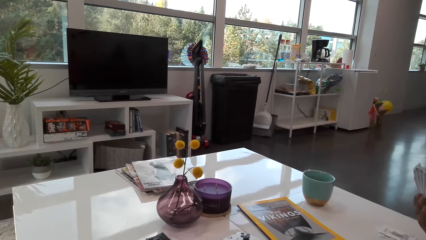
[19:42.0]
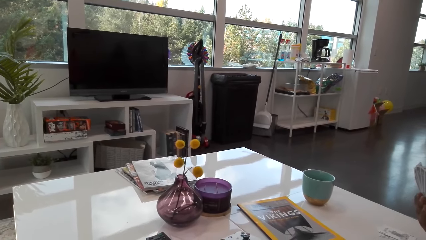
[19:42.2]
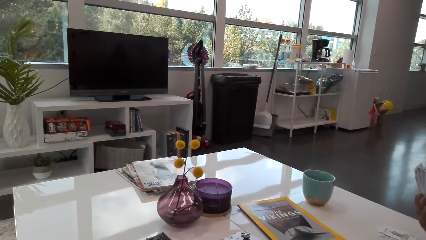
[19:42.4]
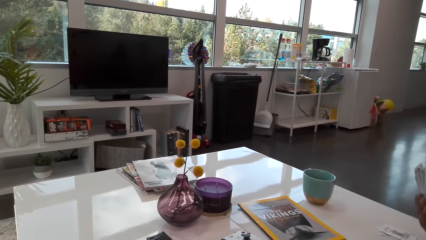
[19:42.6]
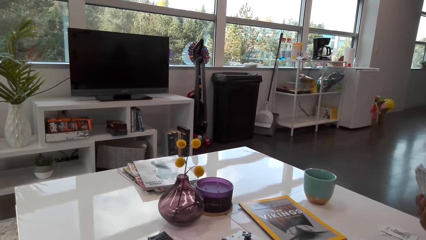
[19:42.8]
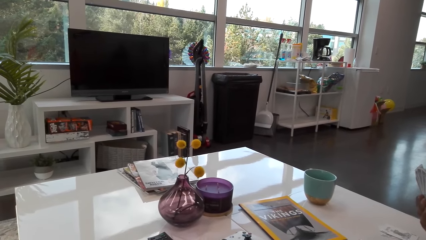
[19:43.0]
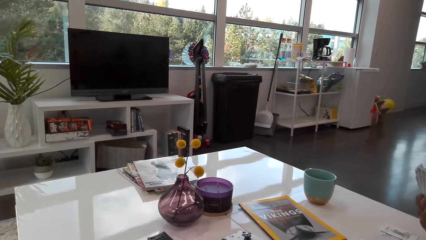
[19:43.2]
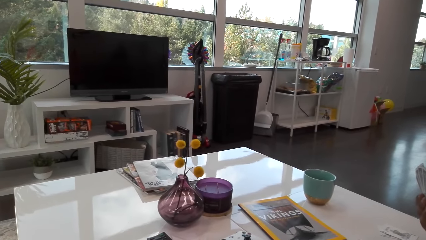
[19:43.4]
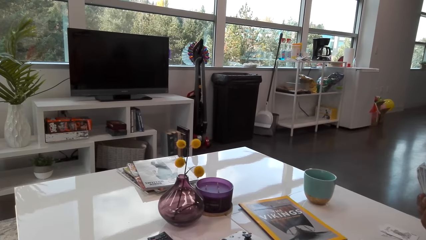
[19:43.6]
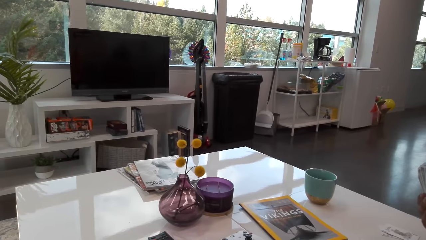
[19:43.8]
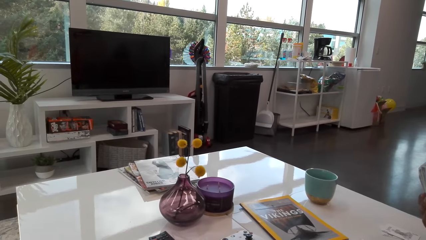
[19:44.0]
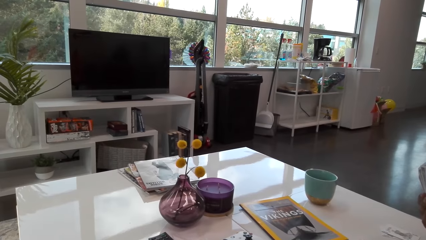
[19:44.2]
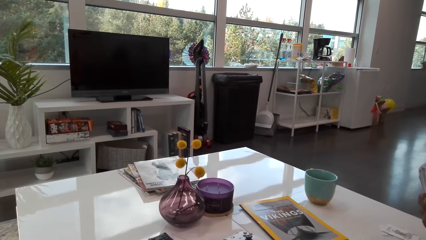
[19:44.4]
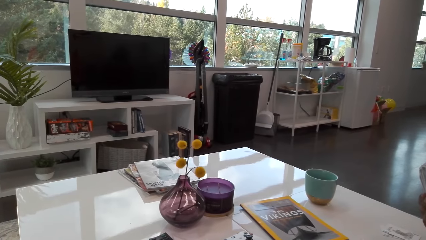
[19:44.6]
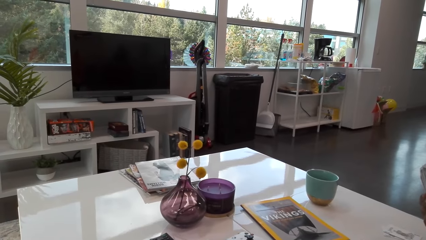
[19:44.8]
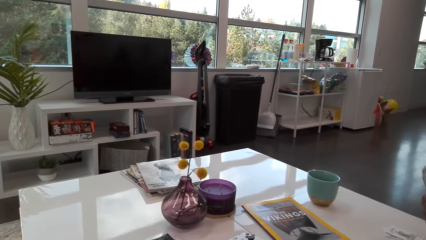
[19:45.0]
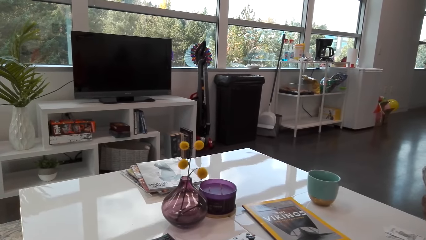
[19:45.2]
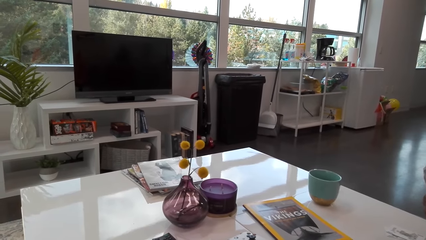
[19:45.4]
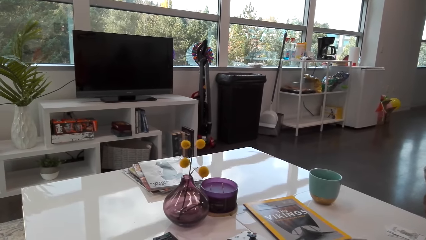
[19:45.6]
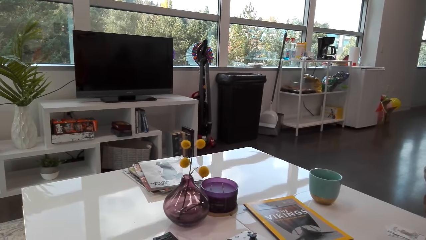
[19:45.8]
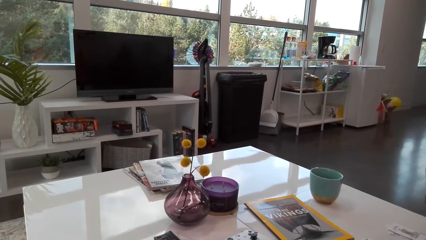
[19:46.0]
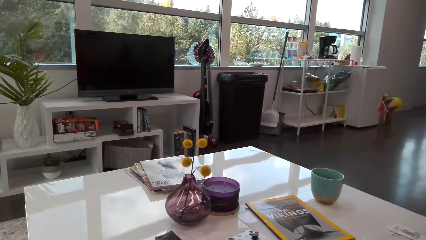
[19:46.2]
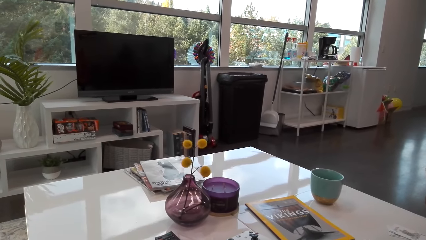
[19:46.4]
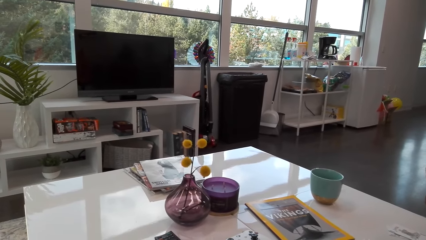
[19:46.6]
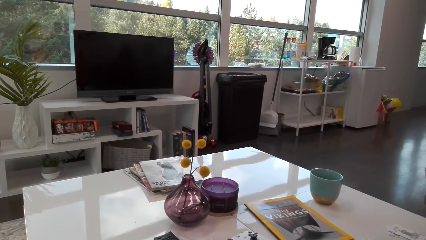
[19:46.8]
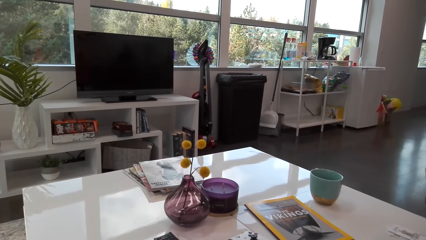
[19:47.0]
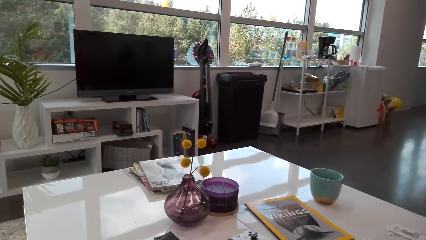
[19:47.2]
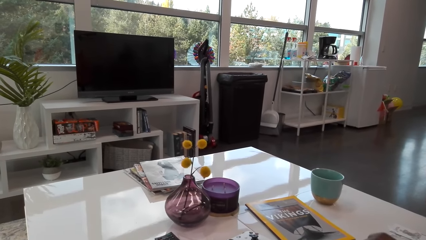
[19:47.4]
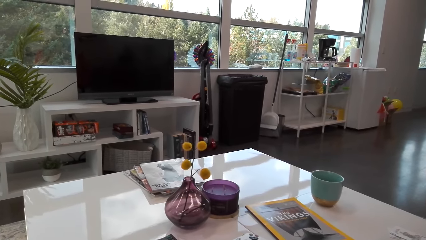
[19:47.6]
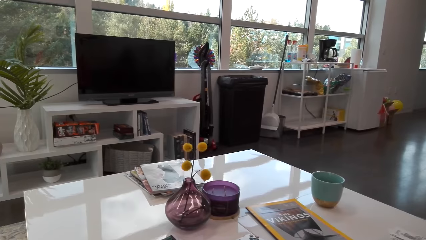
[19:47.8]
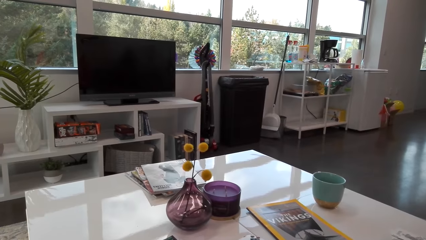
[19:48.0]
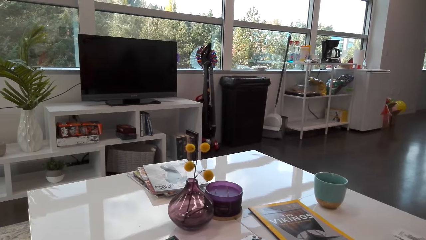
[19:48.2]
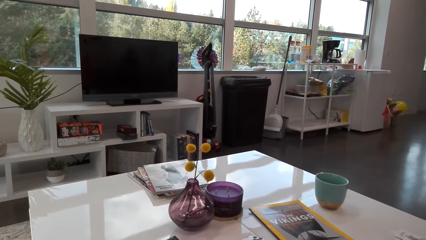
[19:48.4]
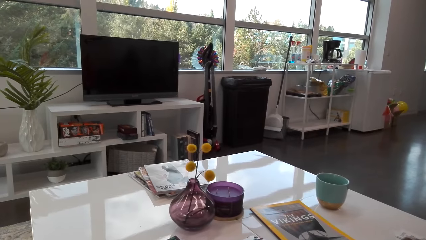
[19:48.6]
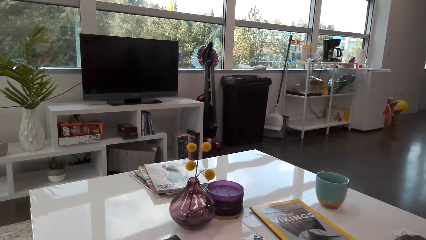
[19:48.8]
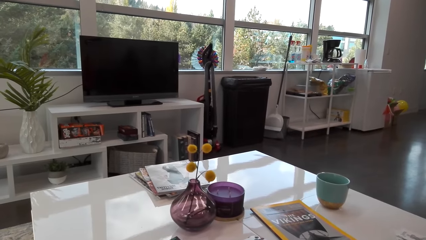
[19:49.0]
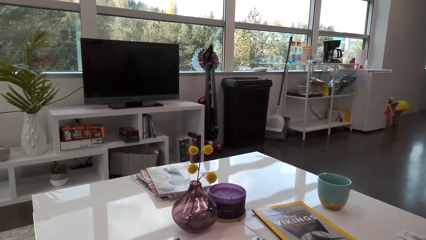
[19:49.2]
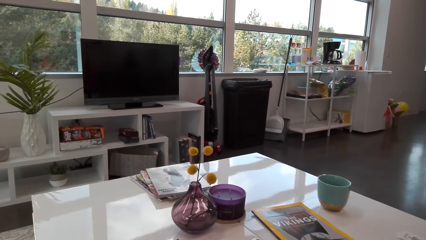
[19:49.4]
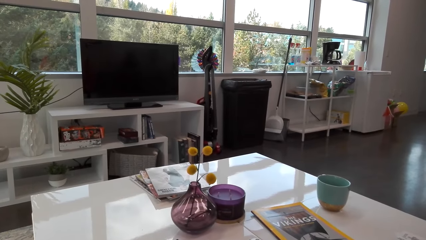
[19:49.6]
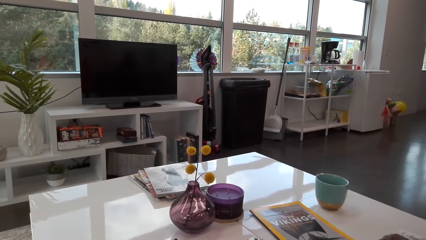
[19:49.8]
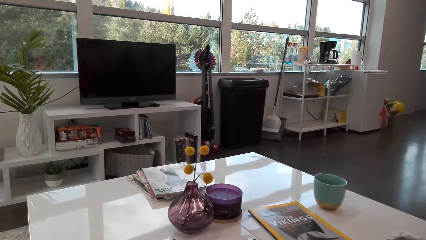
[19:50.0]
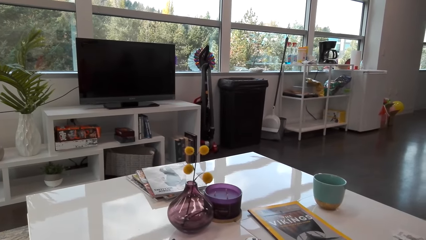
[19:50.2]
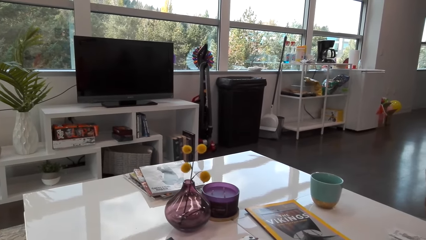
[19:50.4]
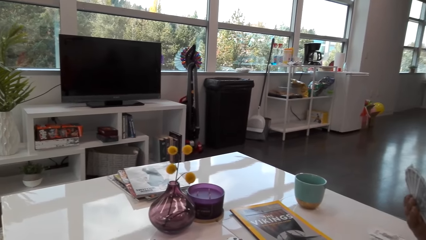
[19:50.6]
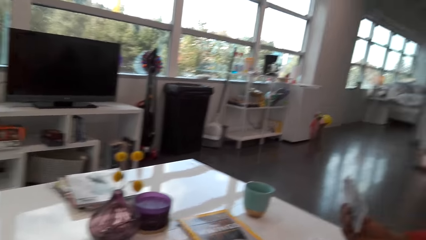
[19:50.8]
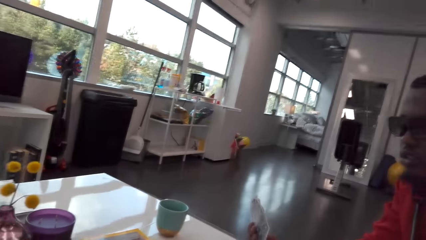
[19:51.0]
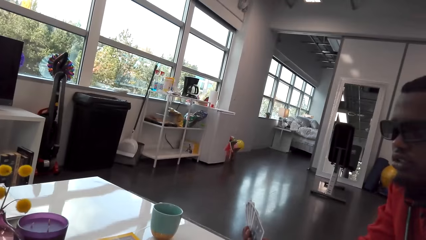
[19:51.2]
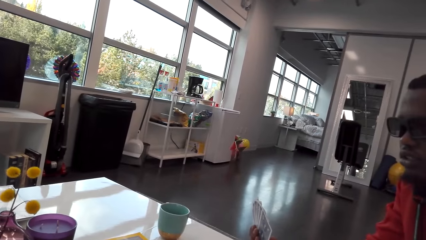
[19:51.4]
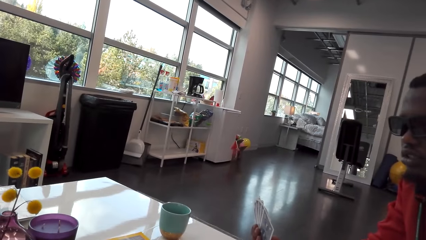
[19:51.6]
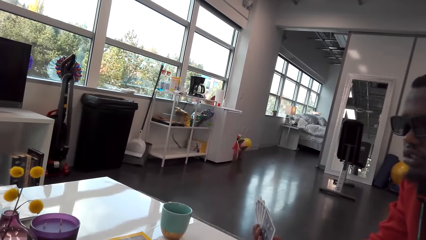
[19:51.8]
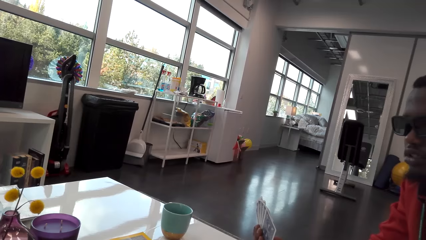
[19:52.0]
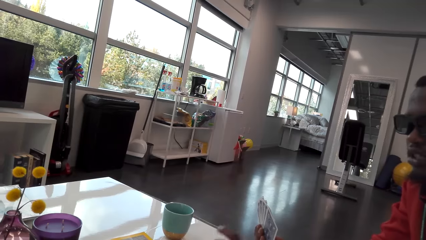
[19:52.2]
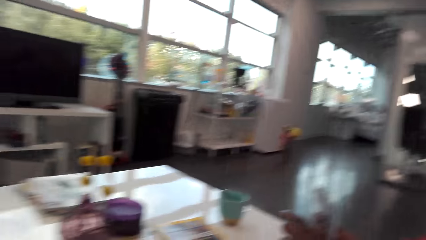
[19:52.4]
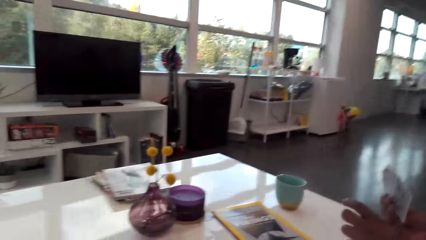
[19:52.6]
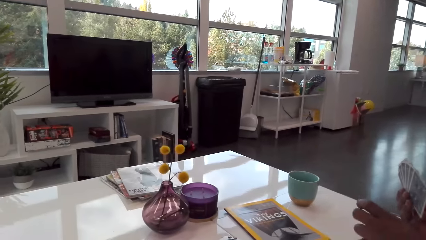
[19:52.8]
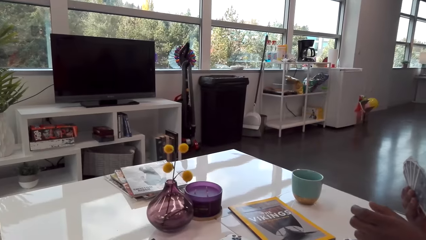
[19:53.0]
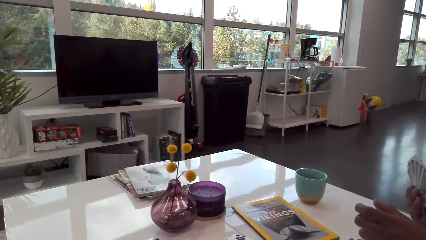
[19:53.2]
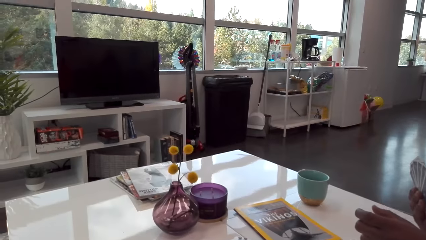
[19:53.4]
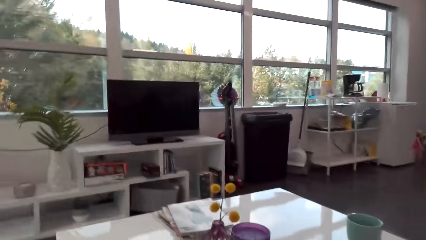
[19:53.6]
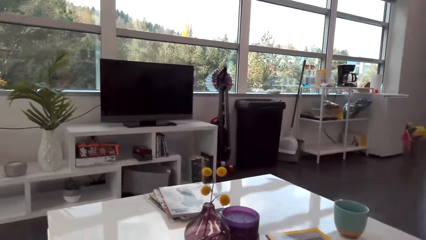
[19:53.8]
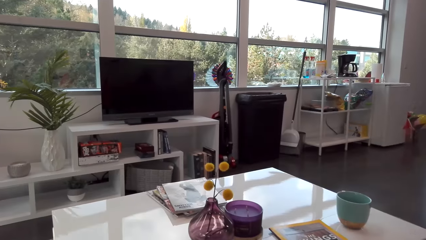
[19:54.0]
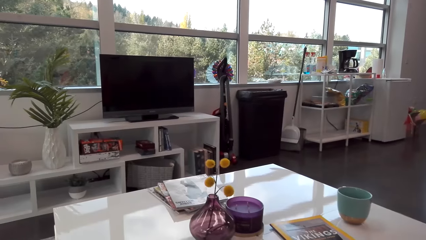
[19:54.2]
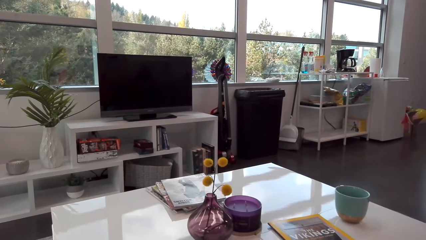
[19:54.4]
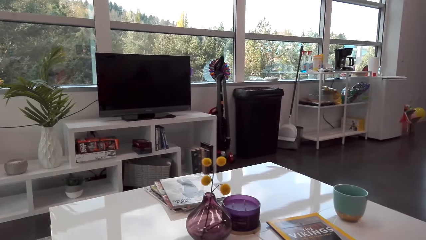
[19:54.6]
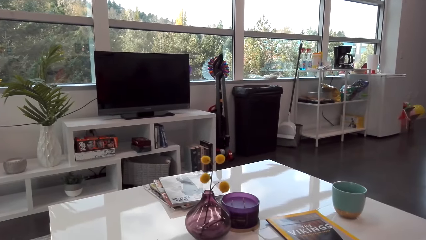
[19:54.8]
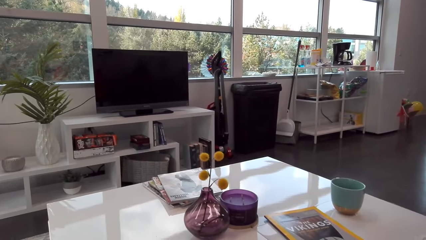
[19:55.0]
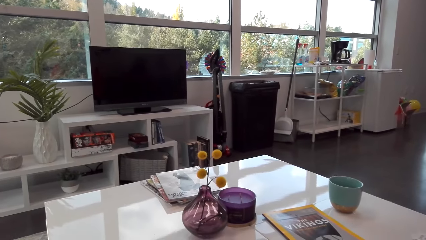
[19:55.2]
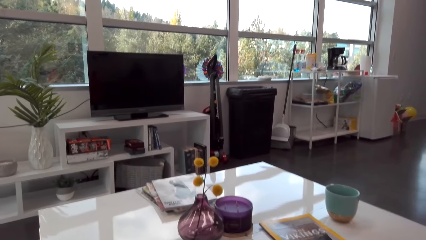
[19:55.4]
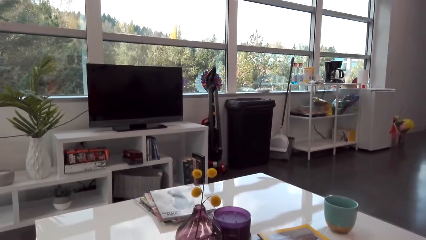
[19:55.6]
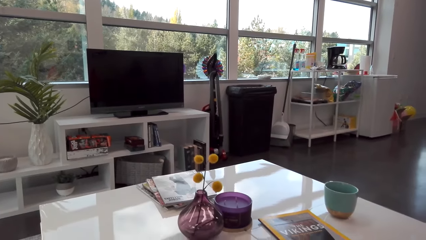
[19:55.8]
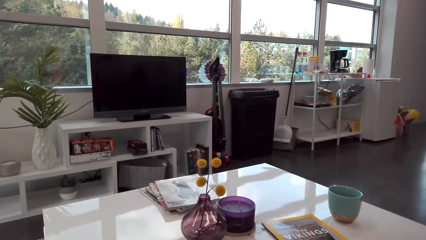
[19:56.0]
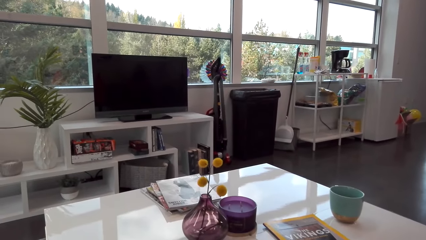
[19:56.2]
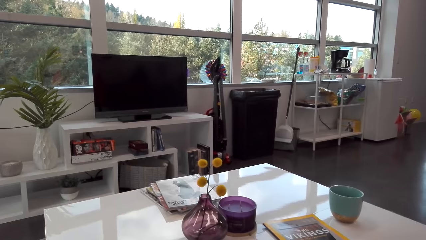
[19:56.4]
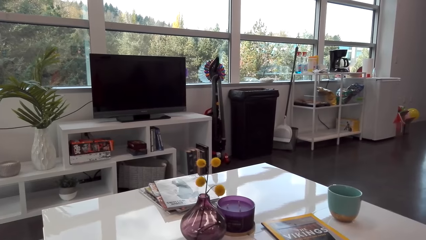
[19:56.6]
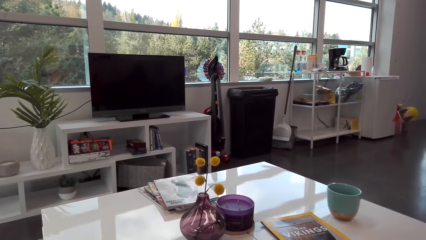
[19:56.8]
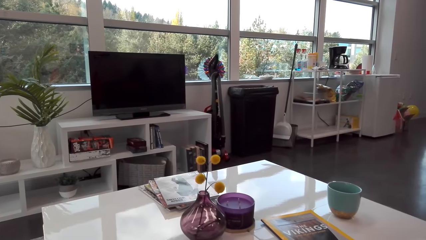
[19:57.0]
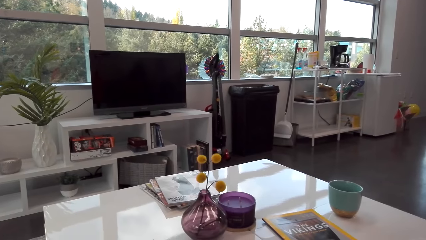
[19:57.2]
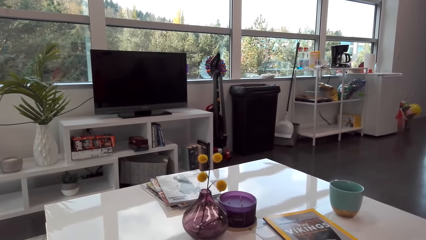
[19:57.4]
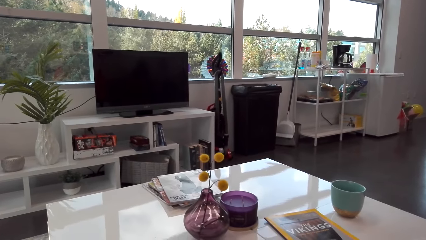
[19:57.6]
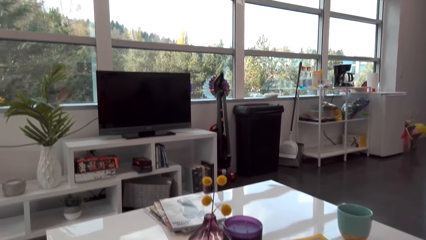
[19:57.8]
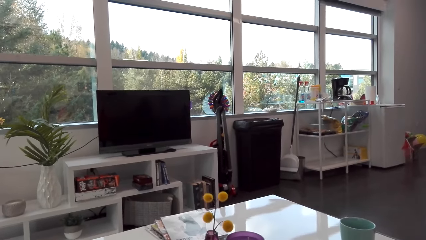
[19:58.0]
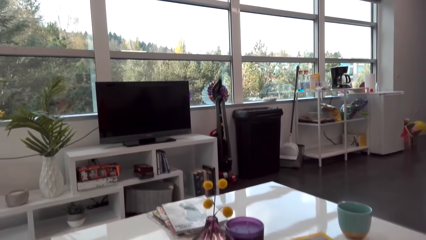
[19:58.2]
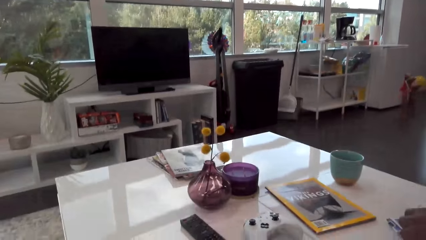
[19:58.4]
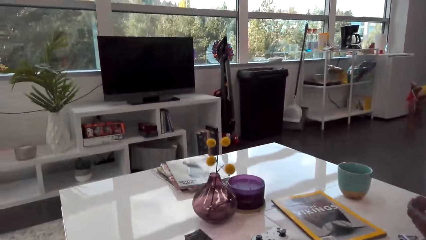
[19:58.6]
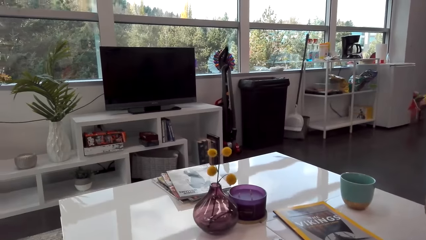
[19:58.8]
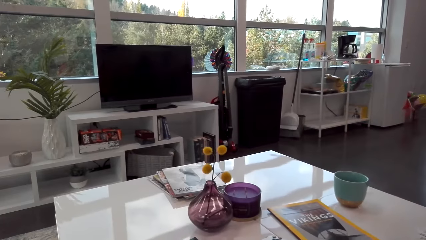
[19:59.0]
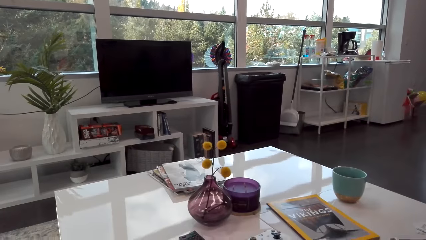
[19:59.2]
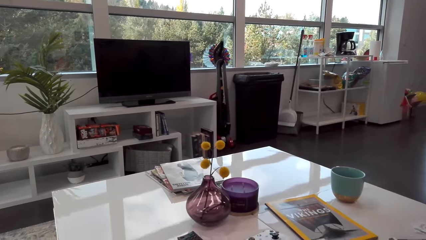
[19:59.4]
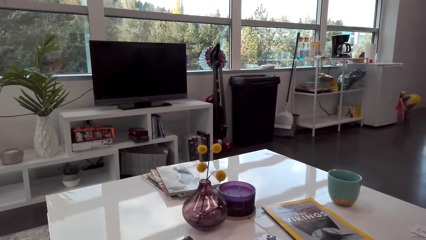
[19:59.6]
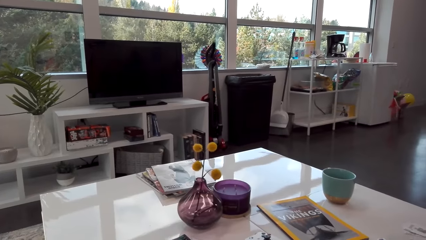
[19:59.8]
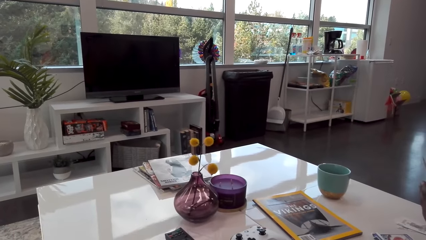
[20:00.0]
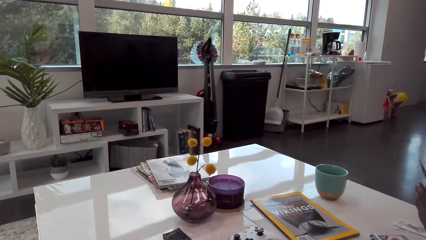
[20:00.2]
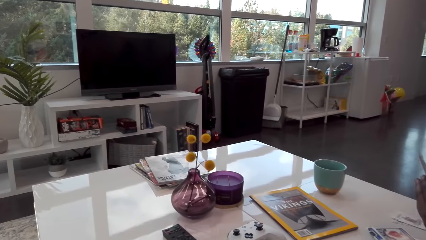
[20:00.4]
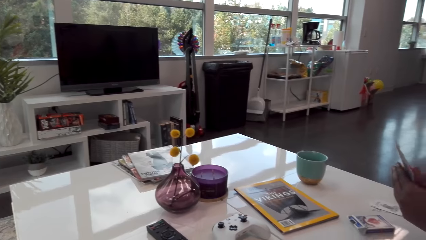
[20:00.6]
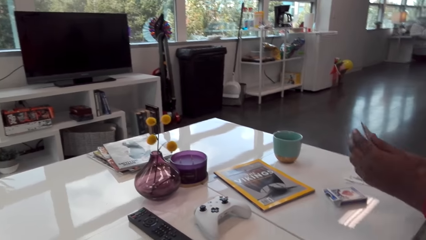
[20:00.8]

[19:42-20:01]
The camera wearer talks to a man. They look at the man. The man talks to the camera wearer. The camera wearer talks to the man. The man talks to the camera wearer. The camera wearer talks to the man.
